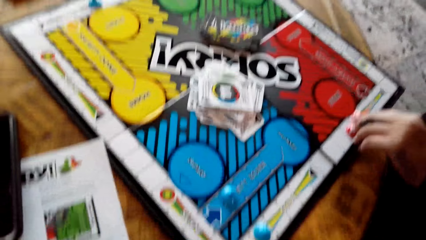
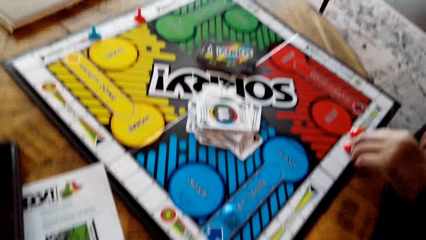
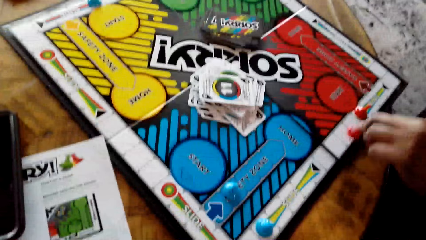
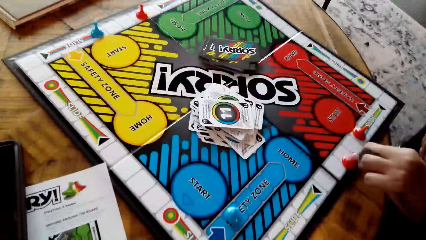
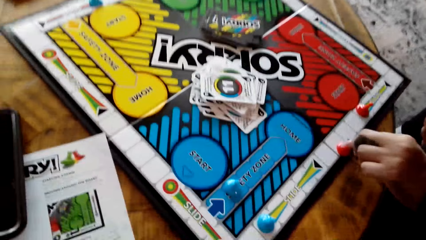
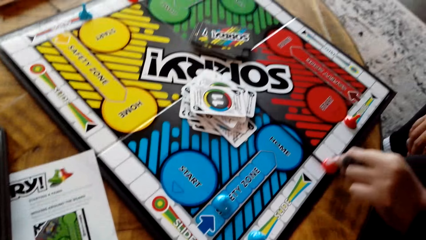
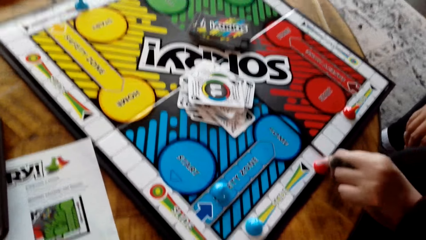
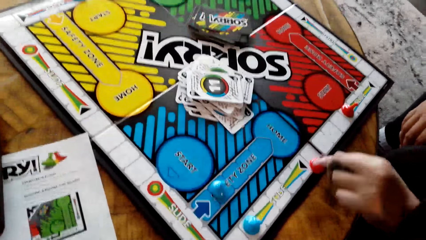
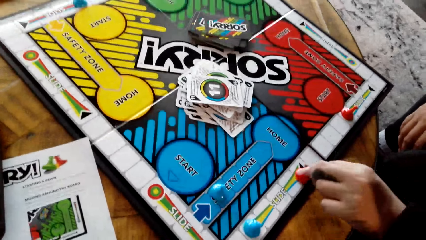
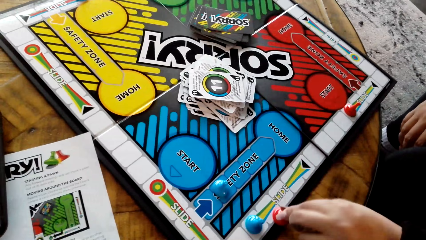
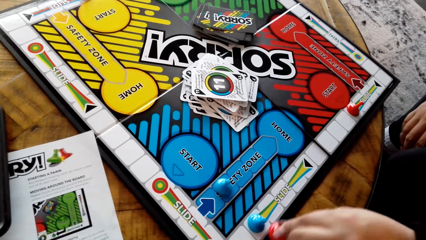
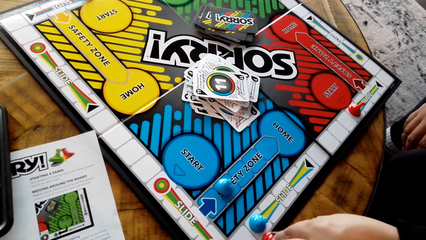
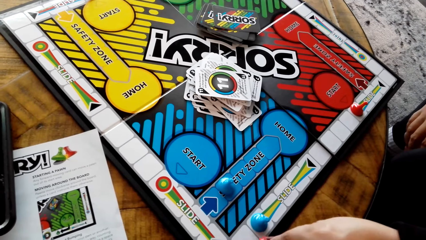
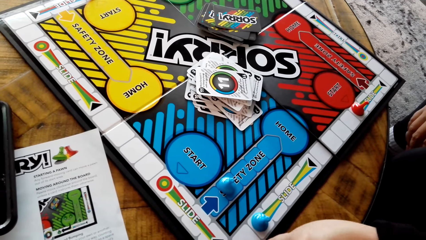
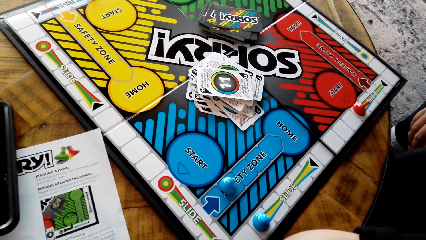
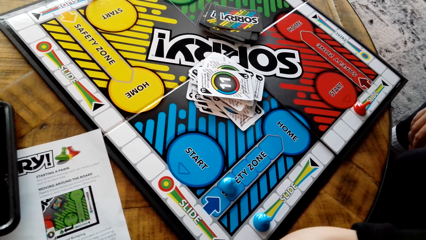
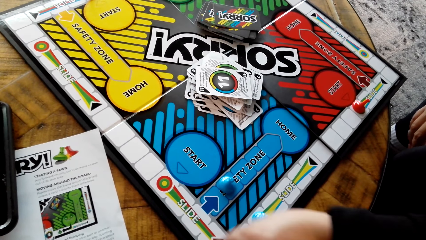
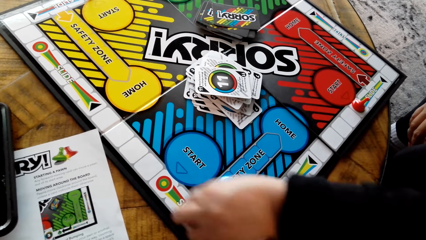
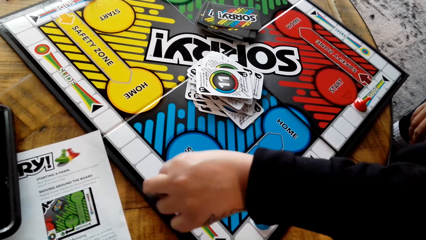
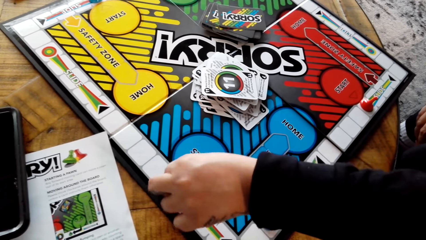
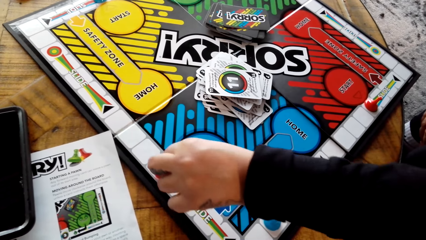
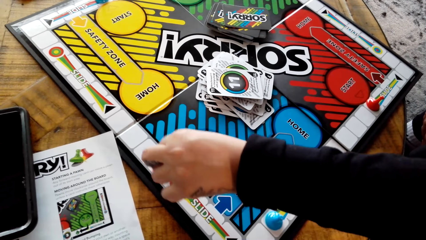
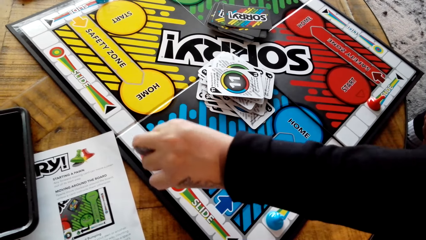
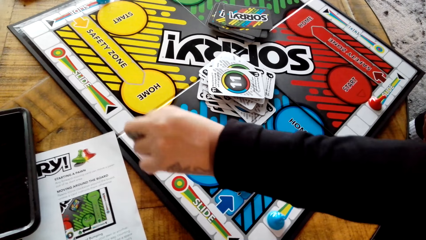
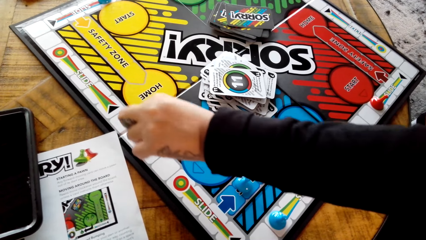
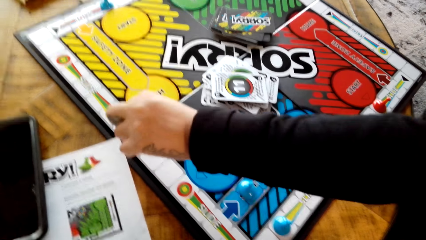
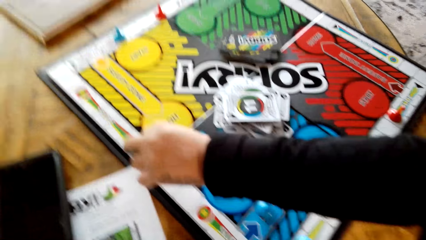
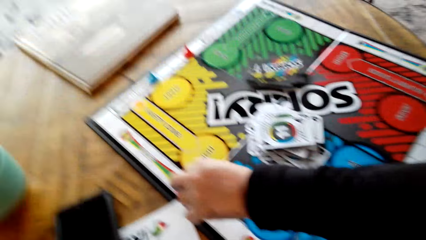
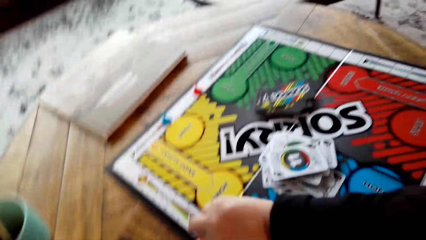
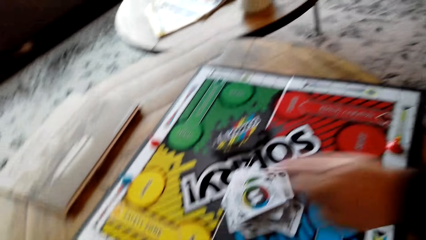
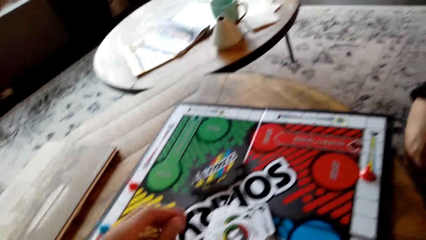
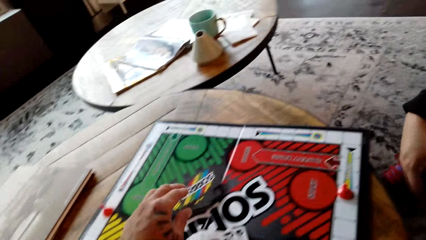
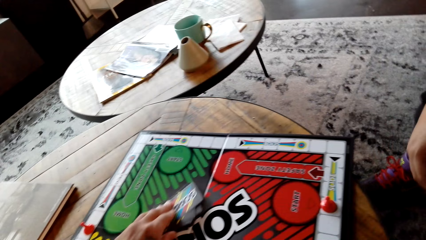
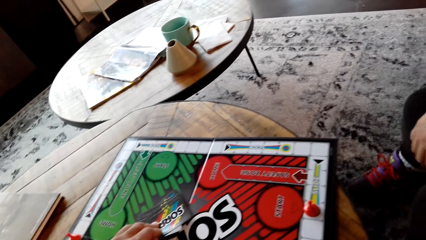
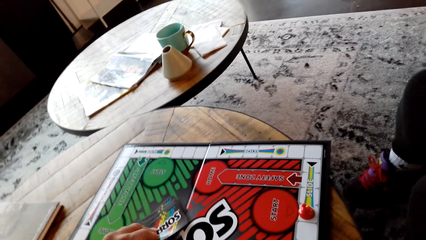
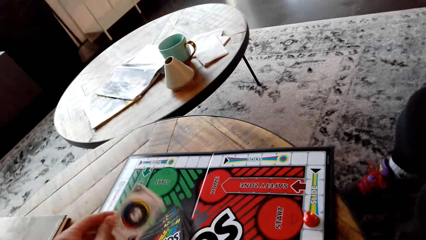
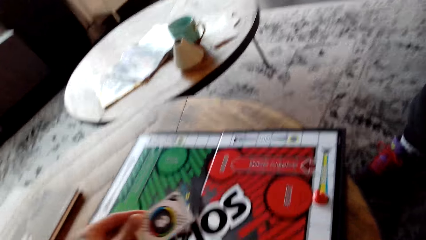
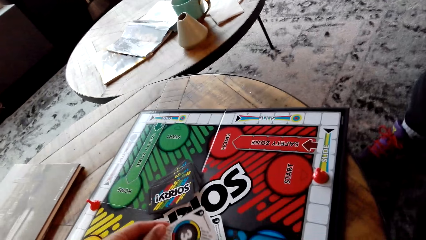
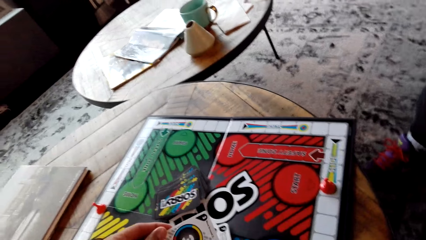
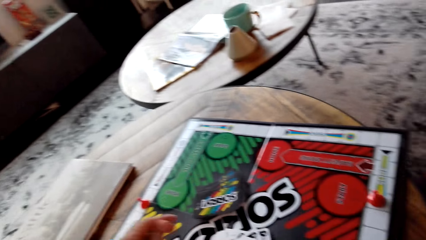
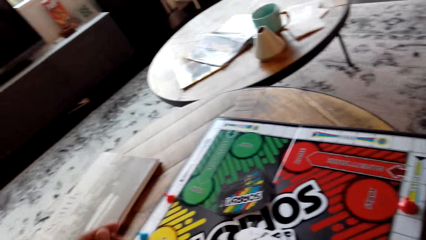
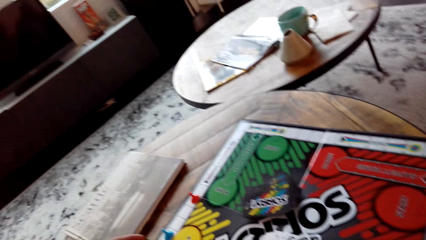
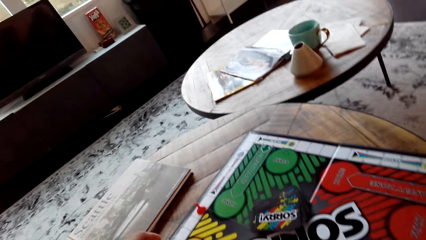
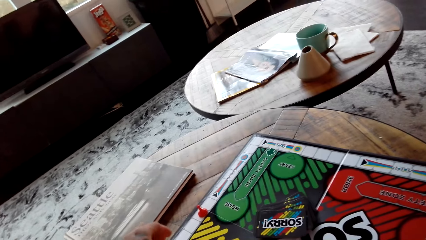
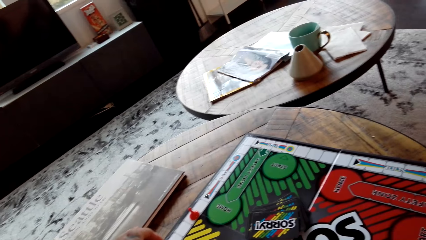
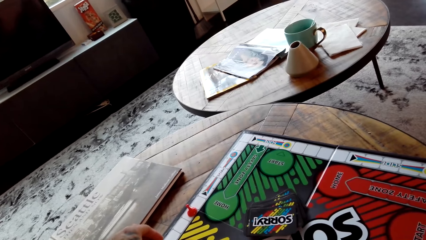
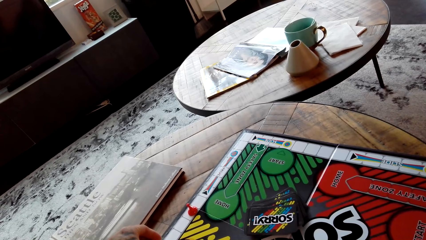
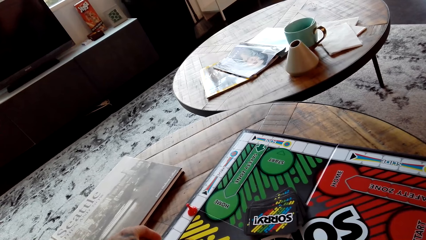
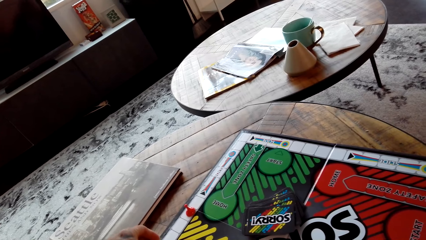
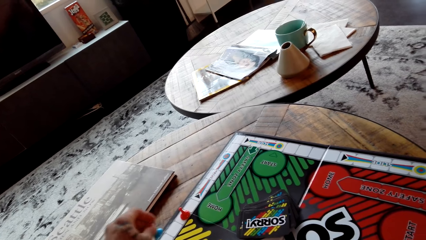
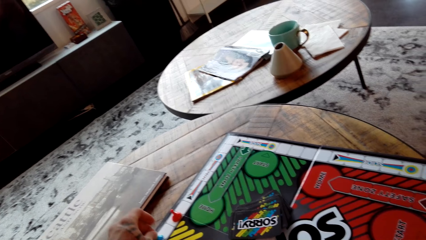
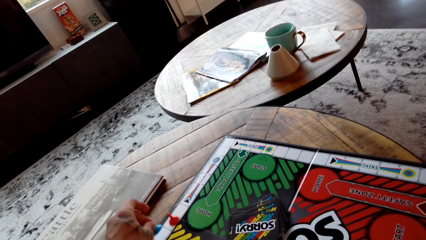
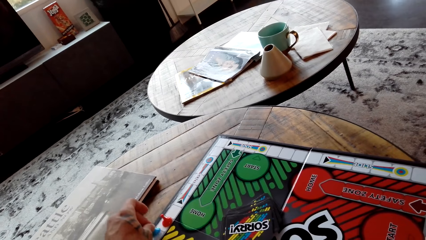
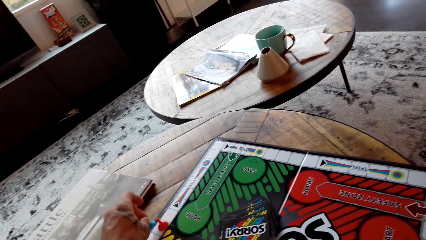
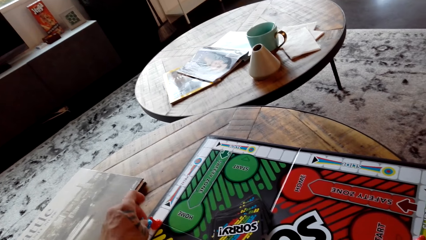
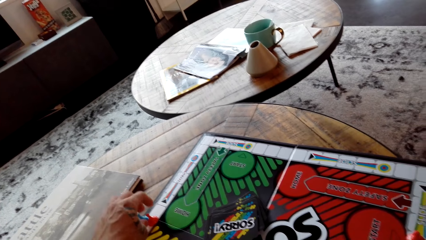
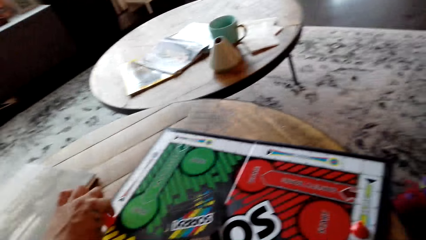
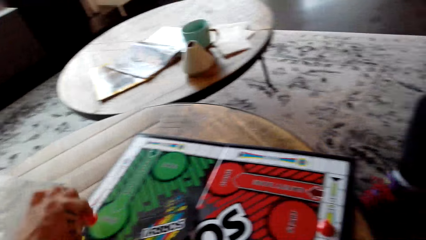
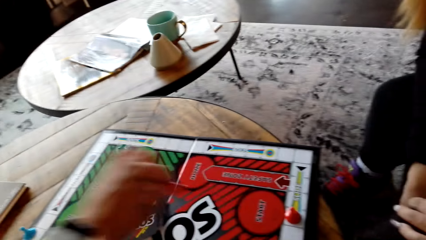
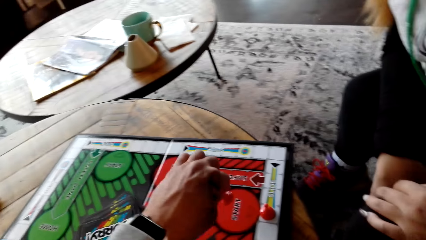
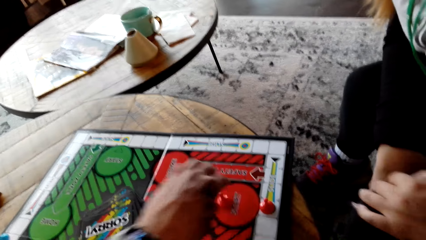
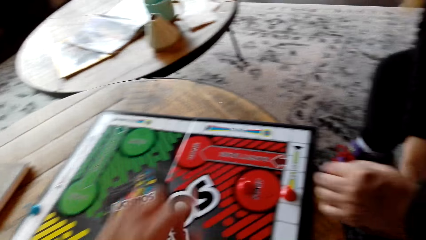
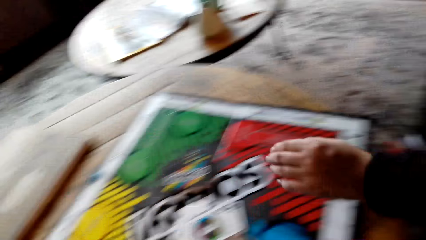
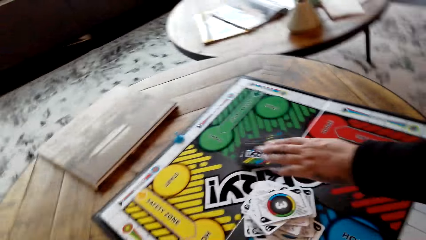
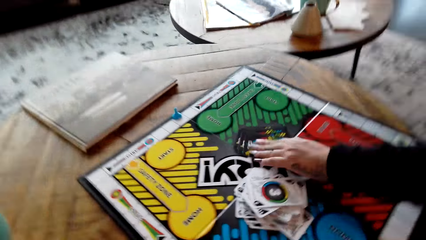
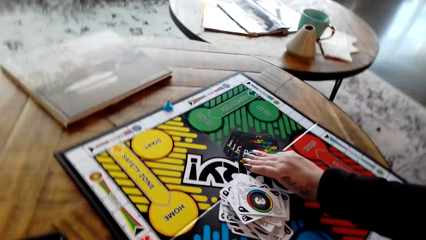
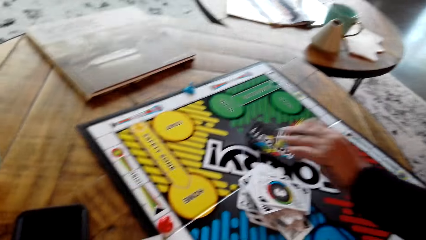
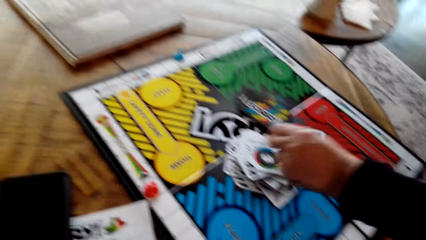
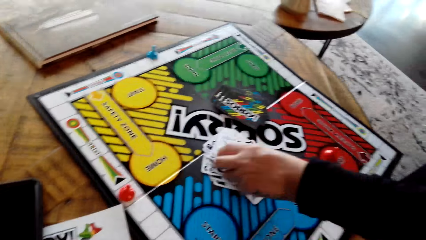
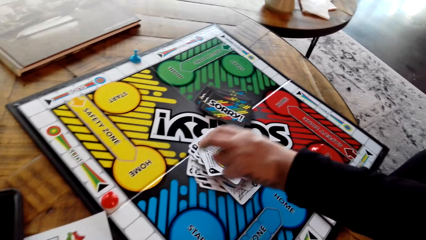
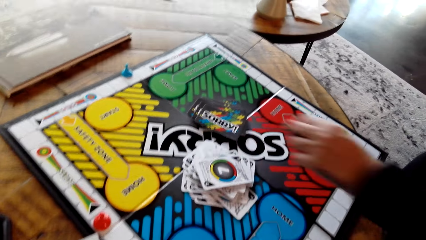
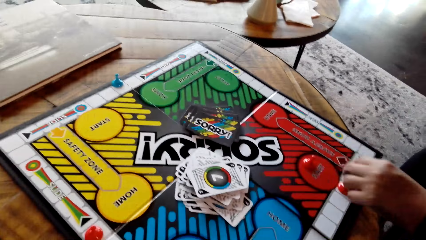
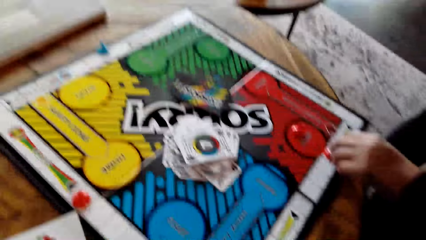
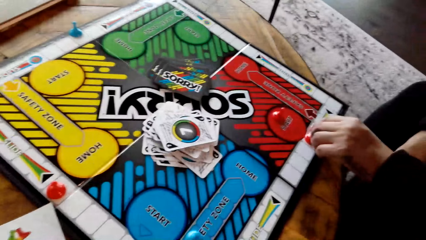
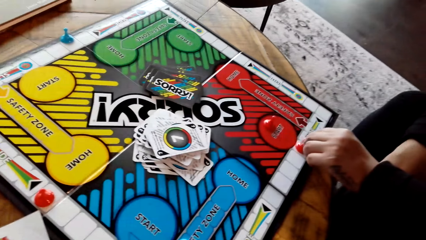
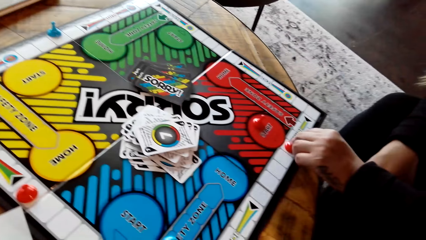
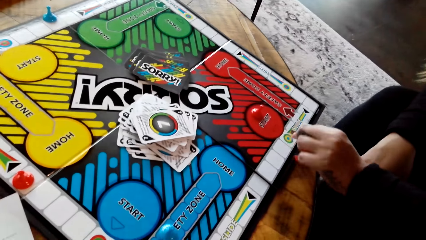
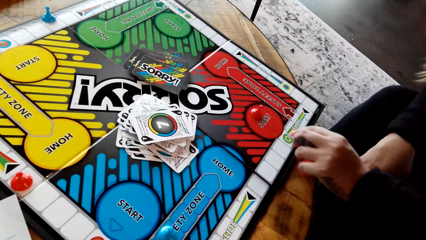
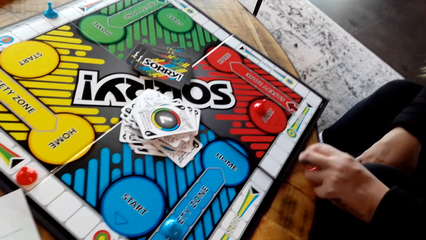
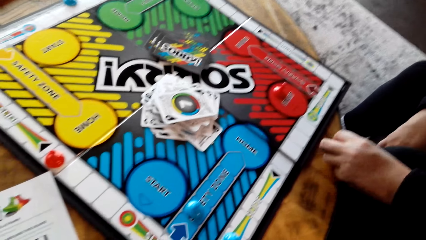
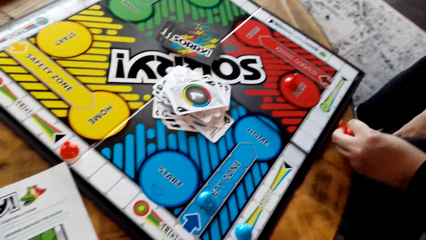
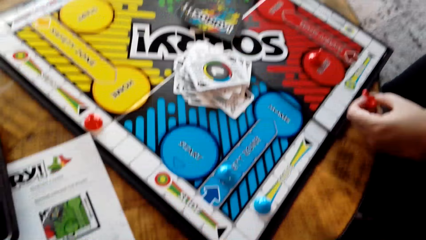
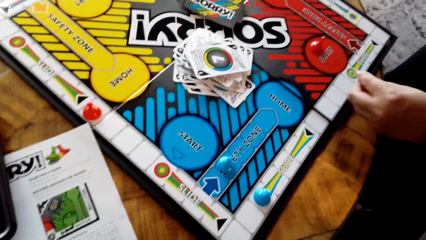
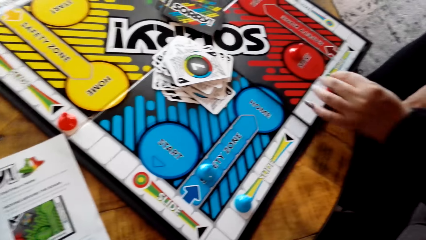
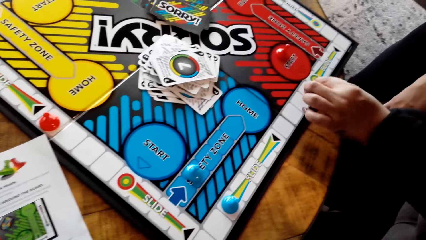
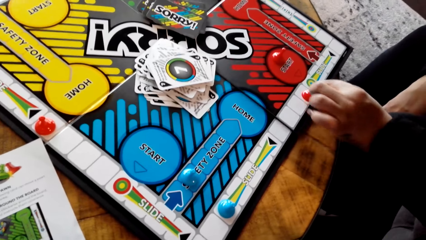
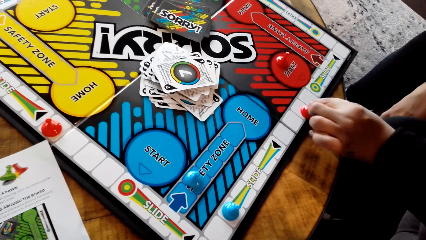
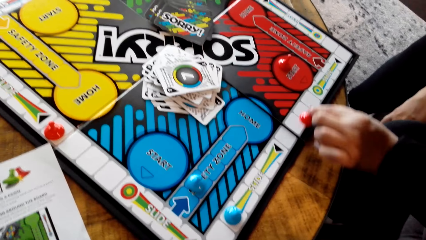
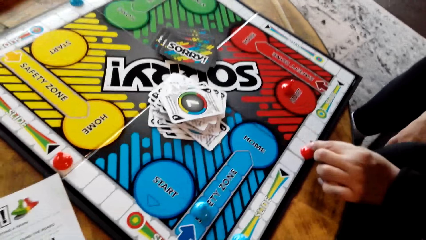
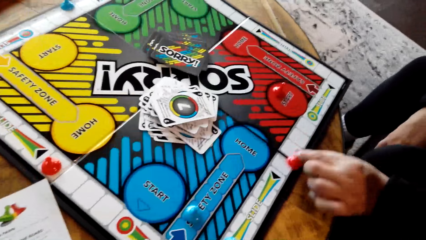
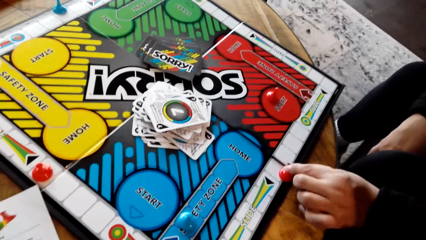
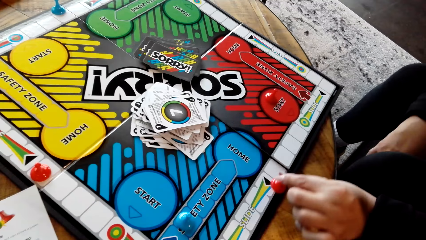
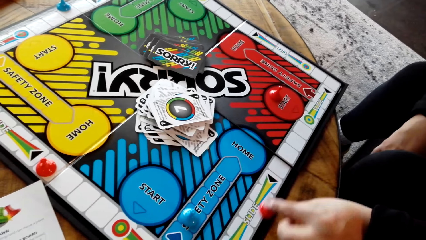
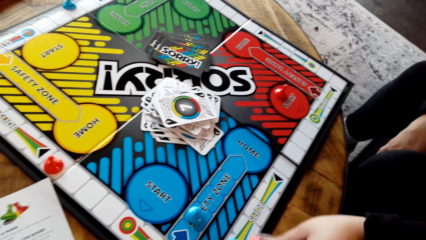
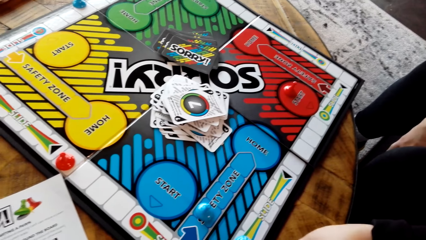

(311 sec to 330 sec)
A woman plays the board game. The camera wearer takes a card. They put the card on other cards. They move a sorry game piece. They play the board game. The woman takes a card and puts the card on the other cards. The camera wearer puts the card on the board. The woman plays the board game. The woman moves a sorry game piece.
